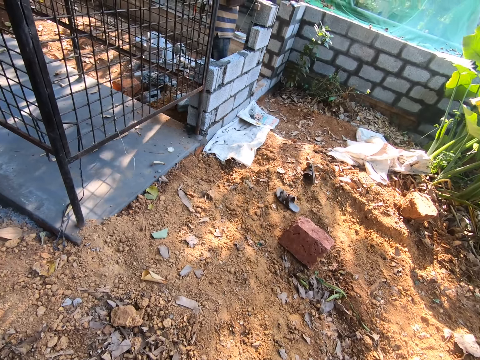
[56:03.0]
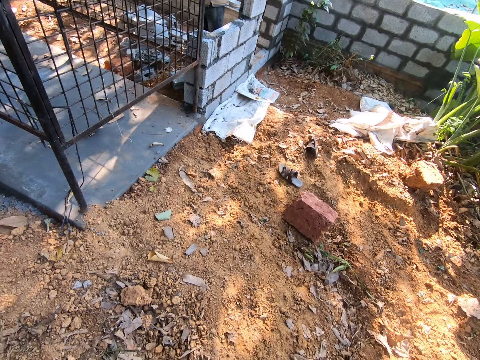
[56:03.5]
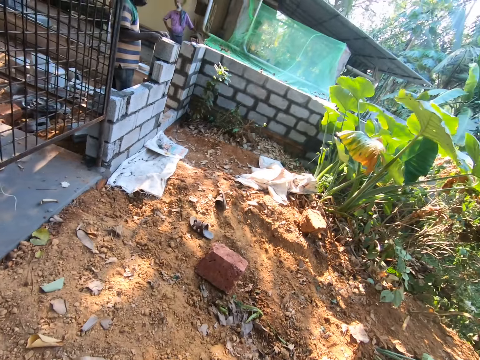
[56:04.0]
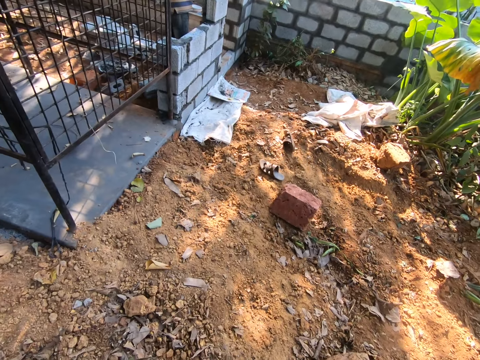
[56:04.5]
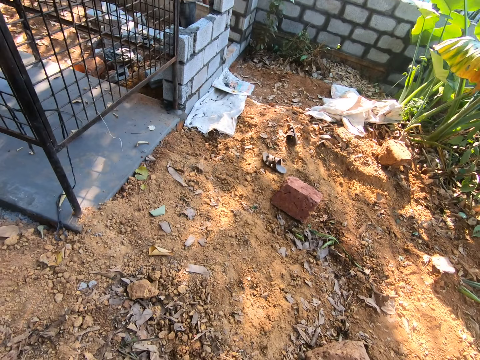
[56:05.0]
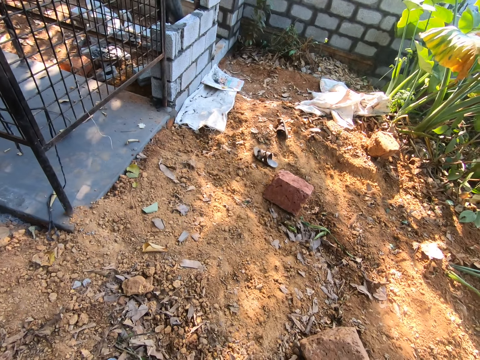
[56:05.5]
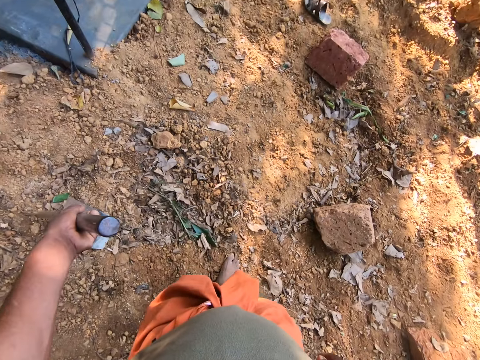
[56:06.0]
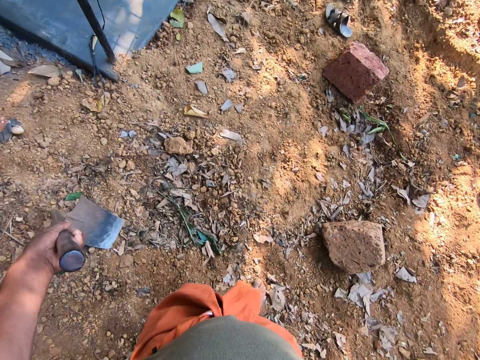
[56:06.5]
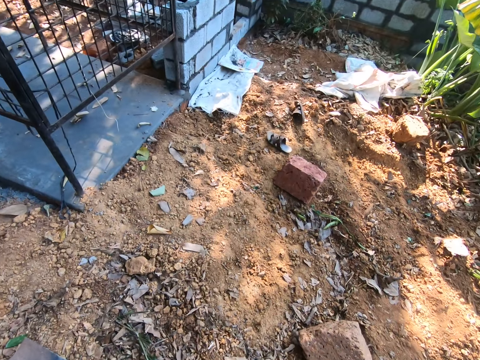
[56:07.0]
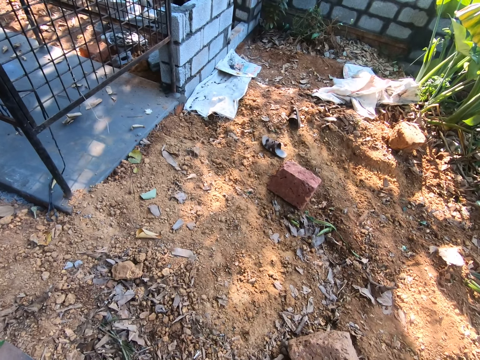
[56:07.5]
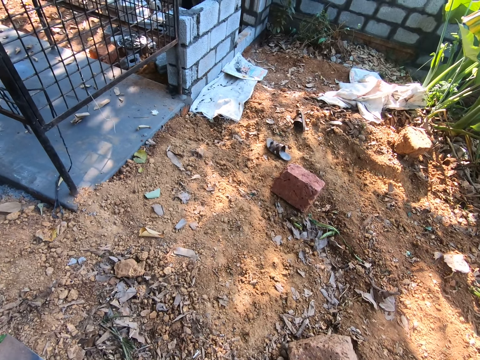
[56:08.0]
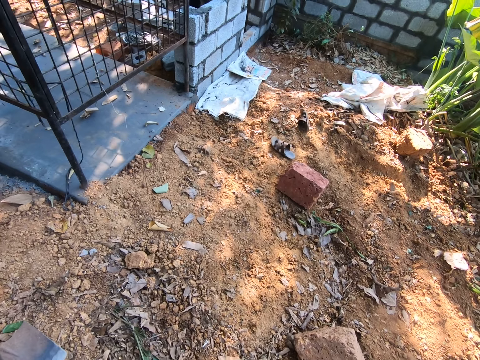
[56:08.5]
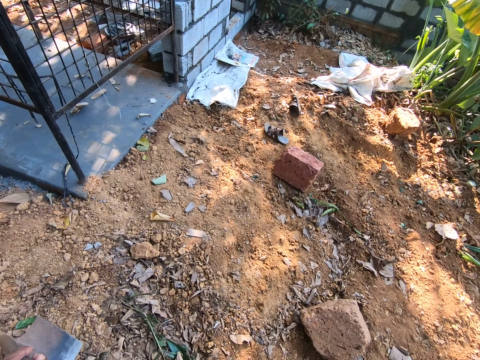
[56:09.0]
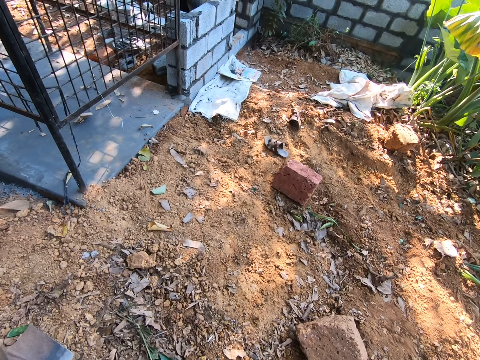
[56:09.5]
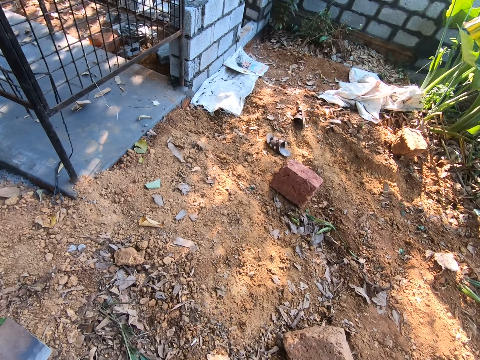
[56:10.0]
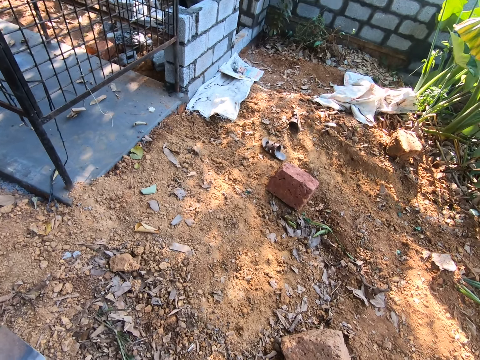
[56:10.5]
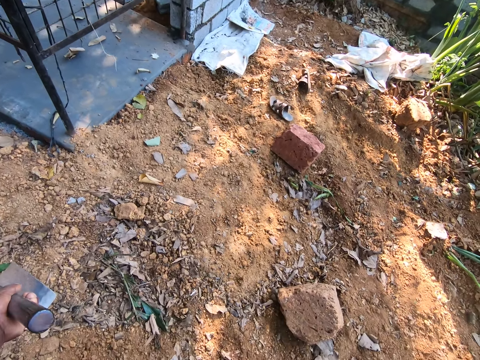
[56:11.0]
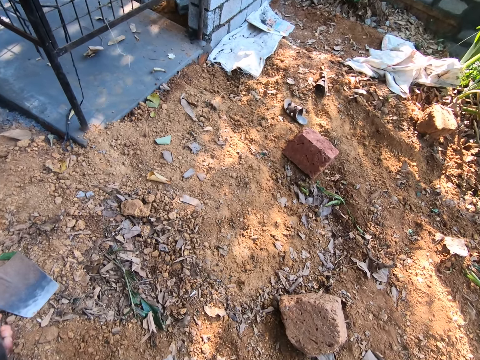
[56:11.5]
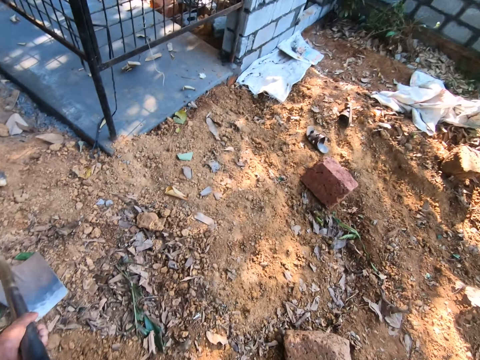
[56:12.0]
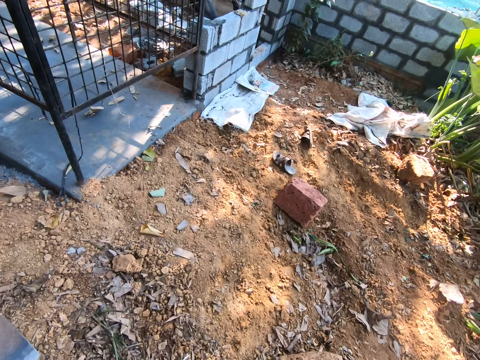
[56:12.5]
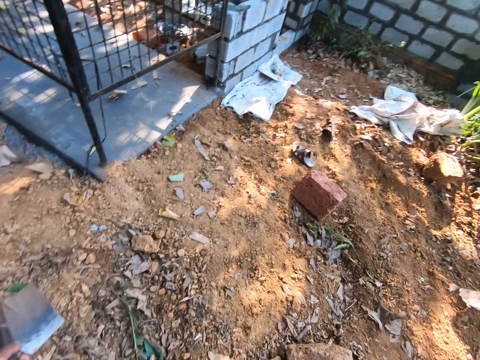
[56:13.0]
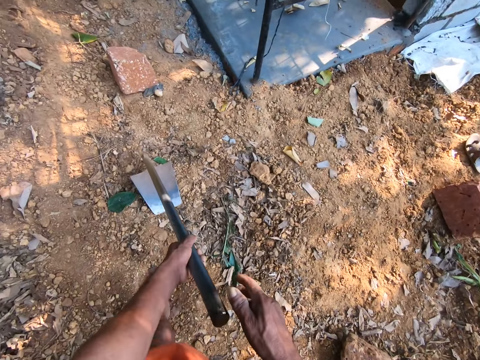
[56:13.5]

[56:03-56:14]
The camera wearer looks at the hoe. They hold the hoe in both hands.

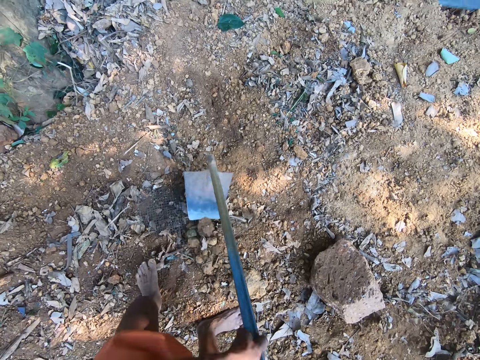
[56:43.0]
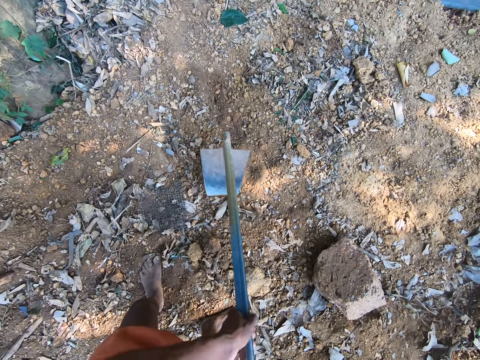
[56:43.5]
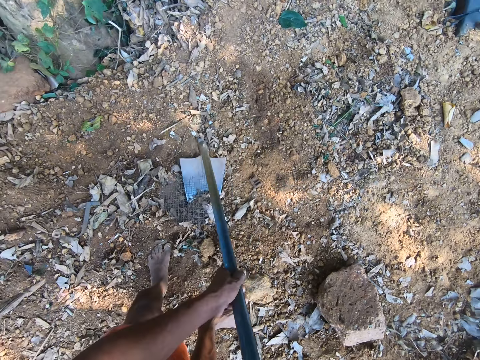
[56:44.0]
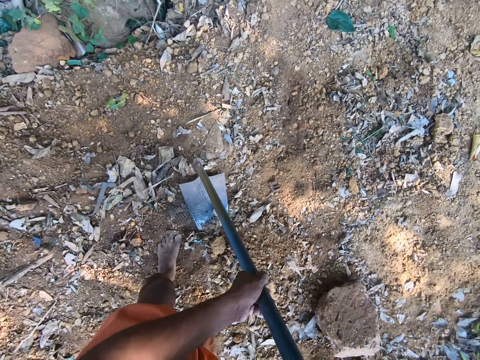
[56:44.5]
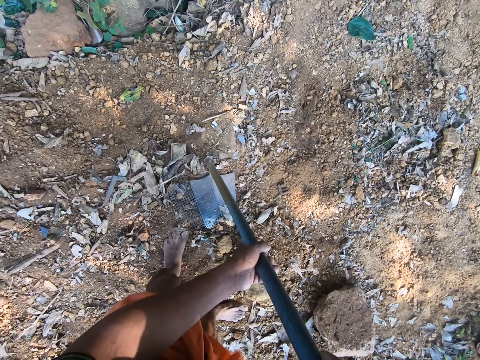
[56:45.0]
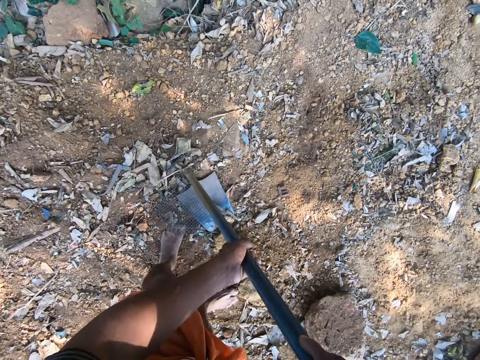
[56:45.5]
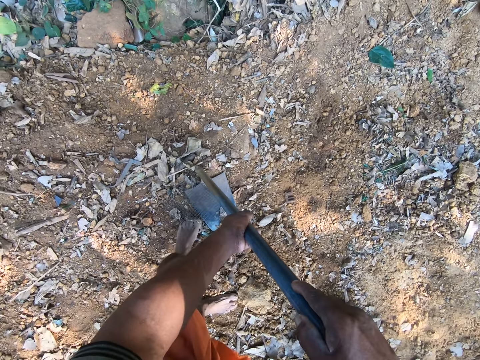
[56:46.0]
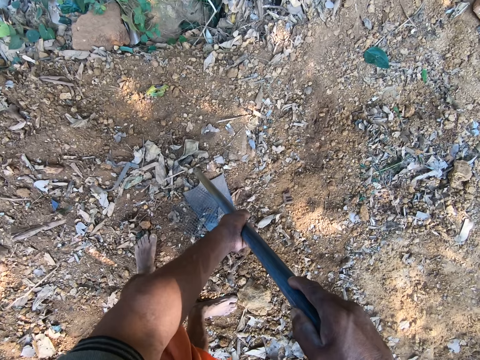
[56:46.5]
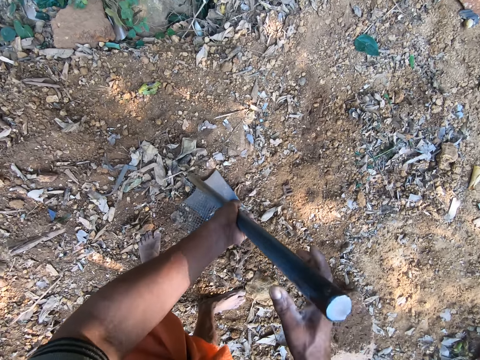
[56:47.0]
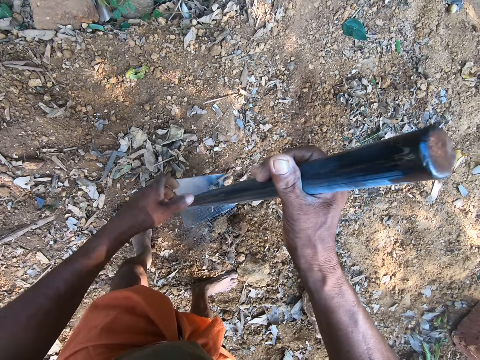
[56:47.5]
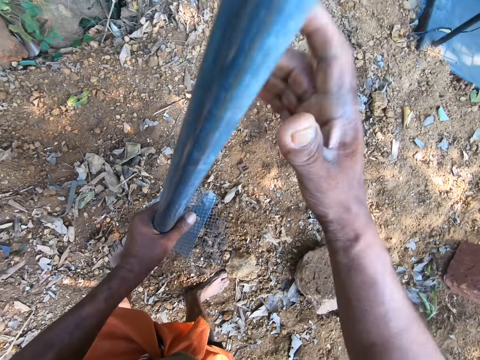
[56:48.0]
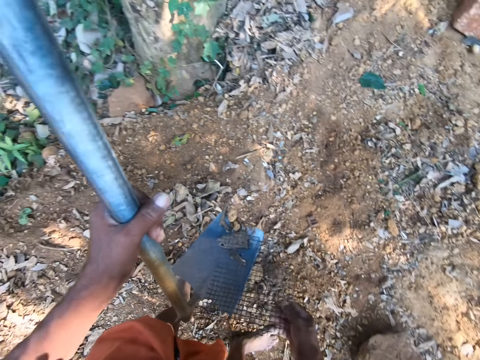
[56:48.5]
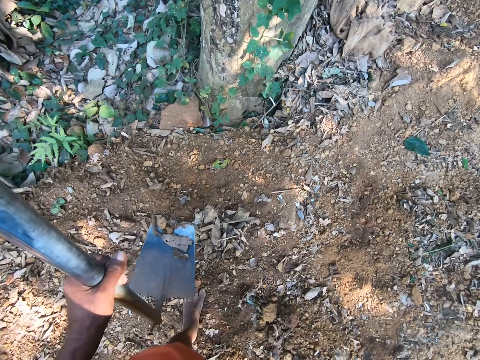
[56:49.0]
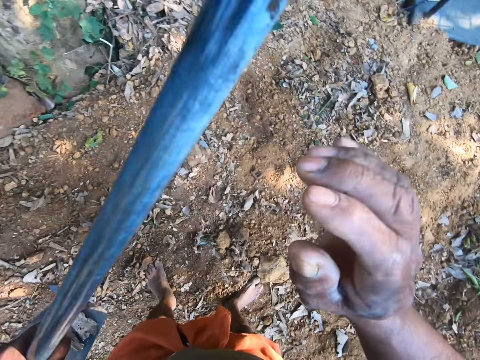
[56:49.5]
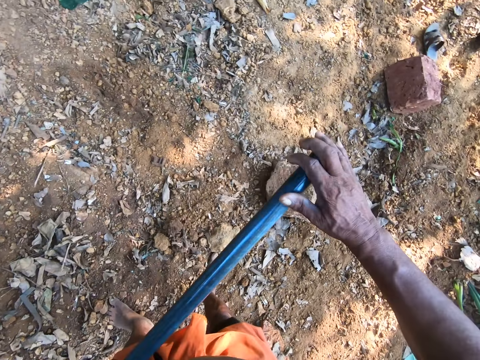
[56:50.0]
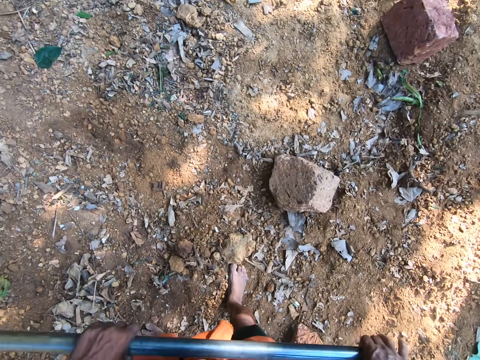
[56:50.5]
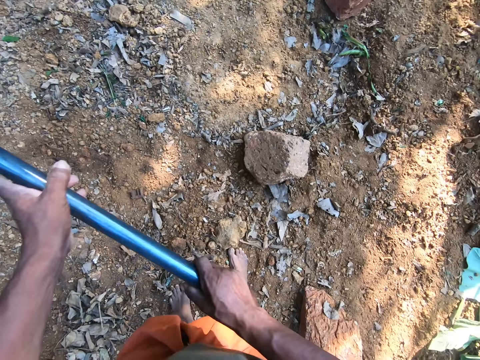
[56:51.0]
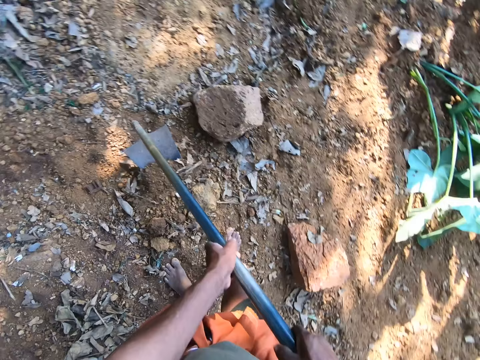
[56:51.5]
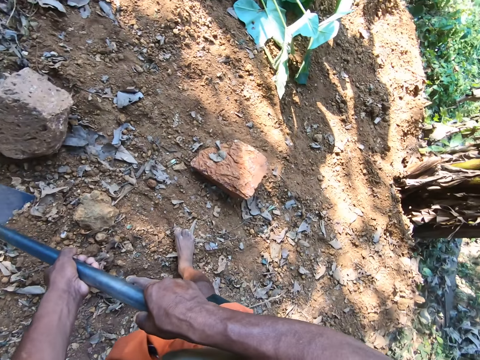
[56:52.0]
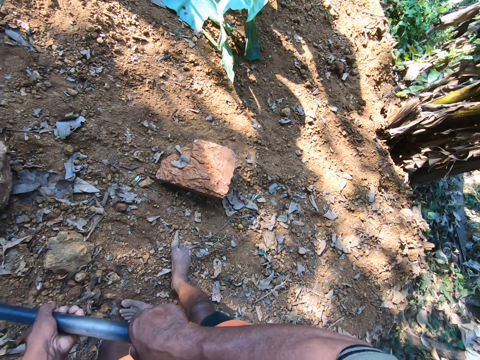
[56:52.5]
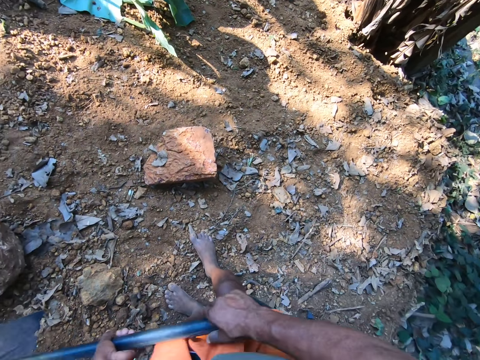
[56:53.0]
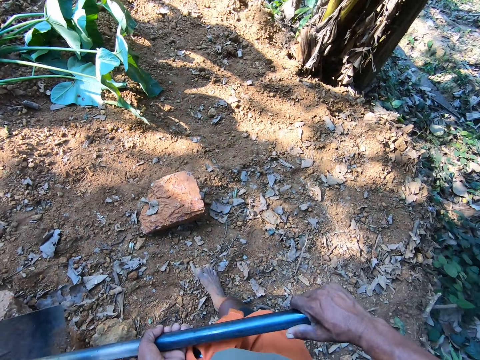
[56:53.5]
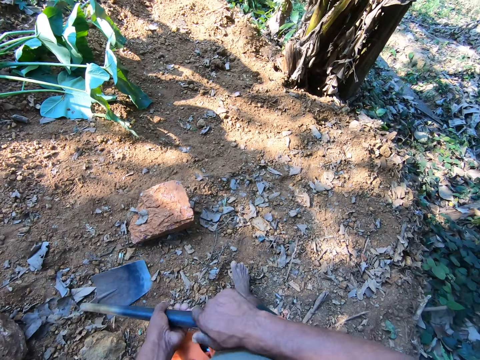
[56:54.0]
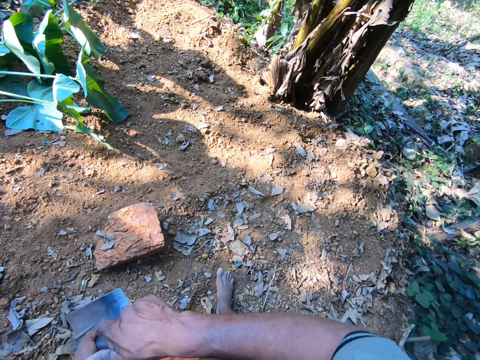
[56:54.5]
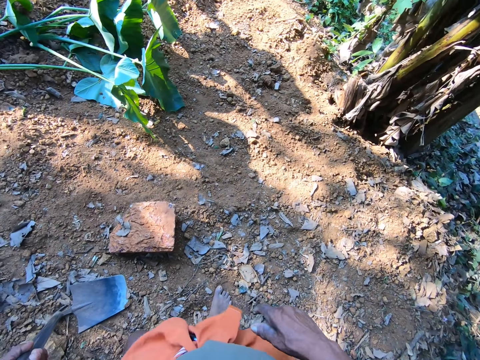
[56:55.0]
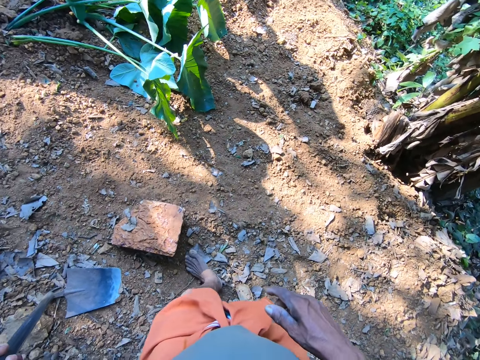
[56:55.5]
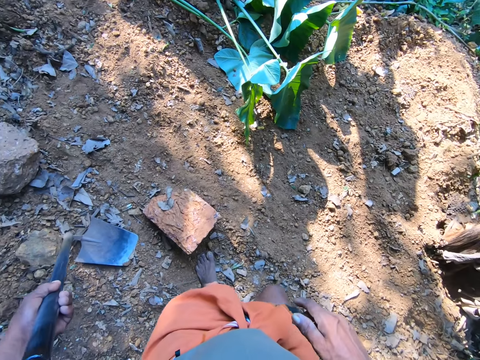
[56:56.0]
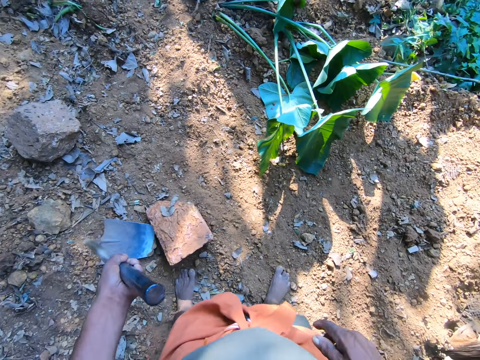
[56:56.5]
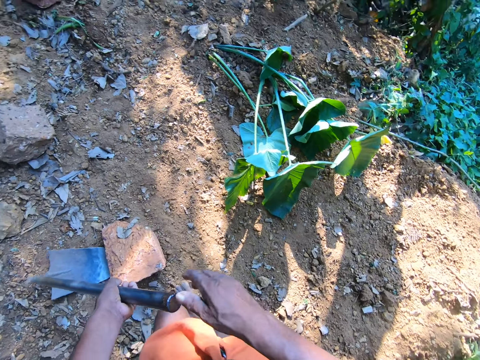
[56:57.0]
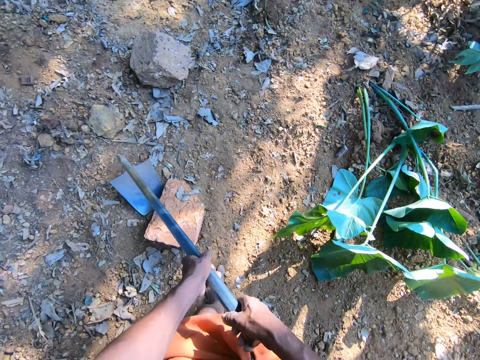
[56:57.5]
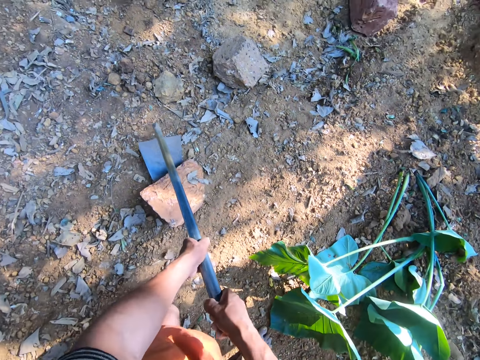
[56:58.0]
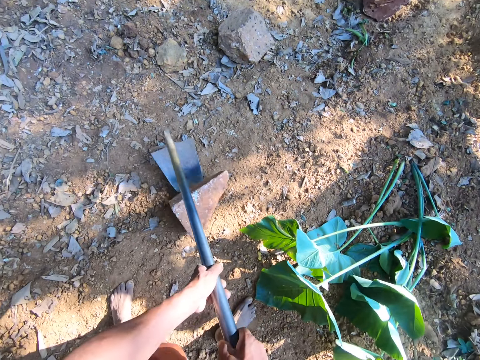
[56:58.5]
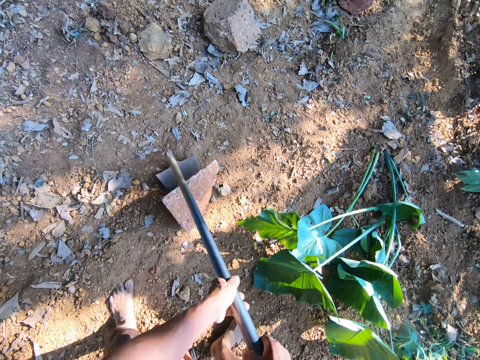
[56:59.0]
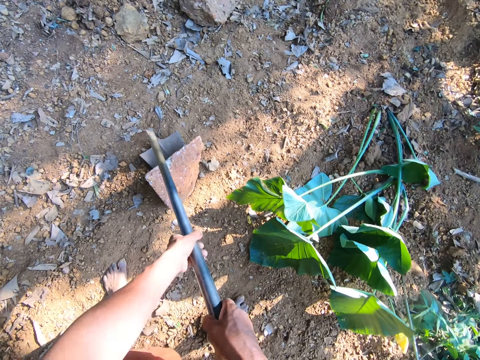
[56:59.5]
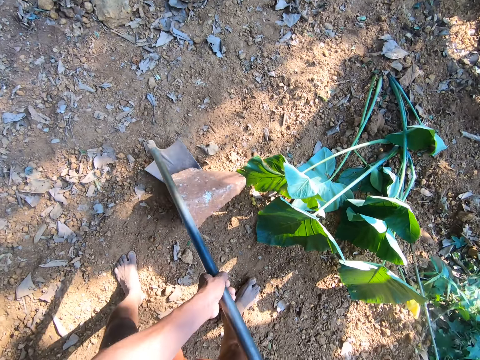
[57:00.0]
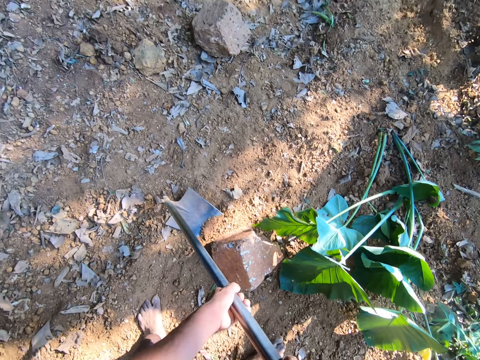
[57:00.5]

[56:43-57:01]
The camera wearer places the hoe on the ground with both hands. He holds the hoe on the ground. He turns the hoe on the ground with both hands. He lifts the hoe from the ground with both hands. He removes a net from the hoe with his right hand. He throws the net on the ground with his right hand. He holds the hoe in both hands. He scoops debris on the ground with the hoe in both hands. He lifts the hoe with both hands. He looks around the ground. He places the hoe on the ground with both hands. He holds the hoe in his left hand. He moves sideways. He moves the hoe on the ground with his left hand. He holds the hoe in both hands. He moves a brick on the ground with the hoe in both hands.
